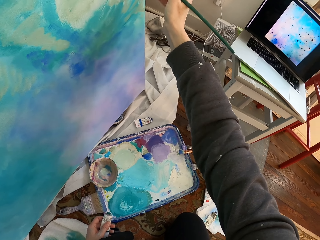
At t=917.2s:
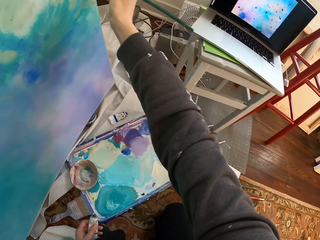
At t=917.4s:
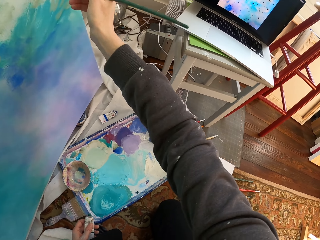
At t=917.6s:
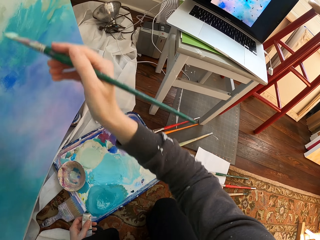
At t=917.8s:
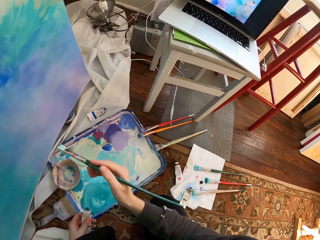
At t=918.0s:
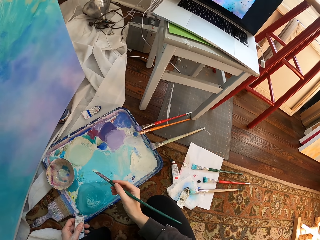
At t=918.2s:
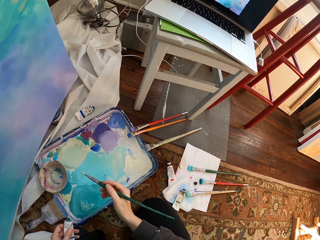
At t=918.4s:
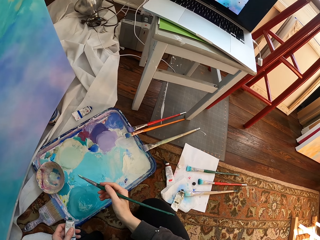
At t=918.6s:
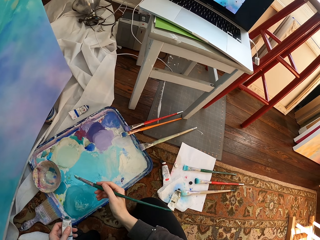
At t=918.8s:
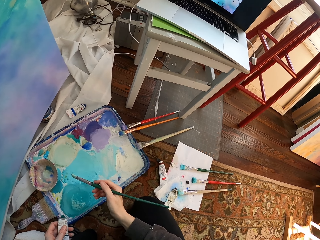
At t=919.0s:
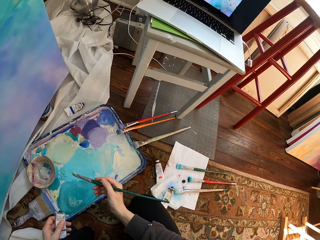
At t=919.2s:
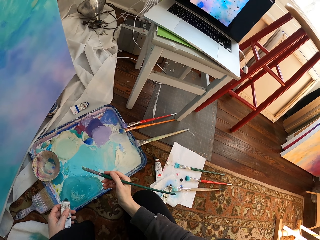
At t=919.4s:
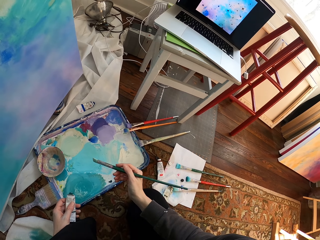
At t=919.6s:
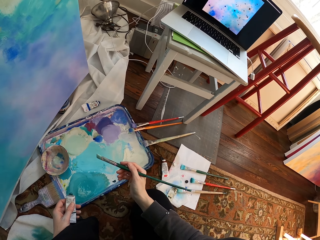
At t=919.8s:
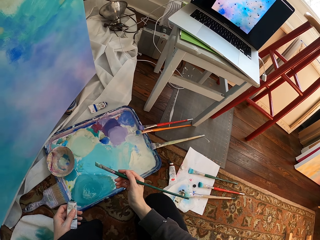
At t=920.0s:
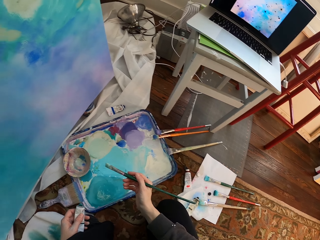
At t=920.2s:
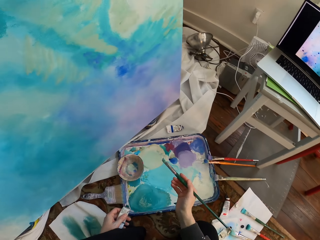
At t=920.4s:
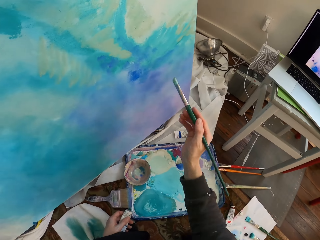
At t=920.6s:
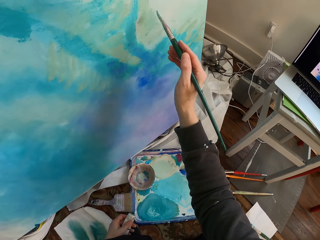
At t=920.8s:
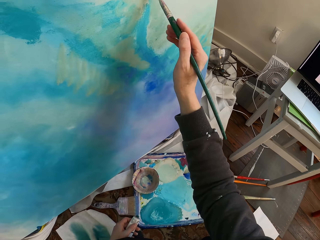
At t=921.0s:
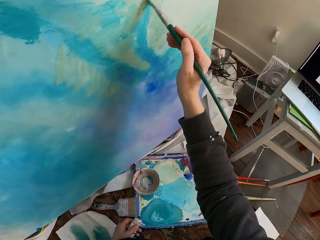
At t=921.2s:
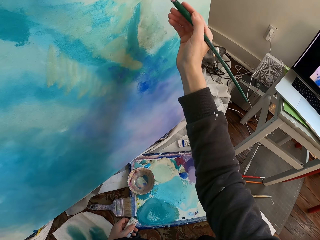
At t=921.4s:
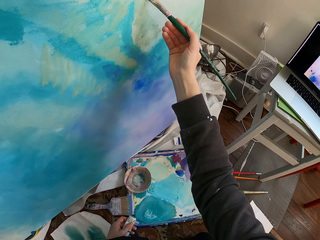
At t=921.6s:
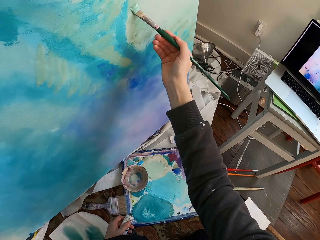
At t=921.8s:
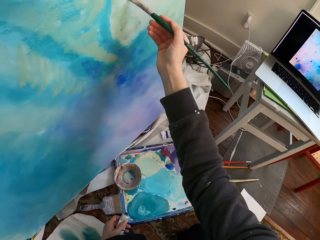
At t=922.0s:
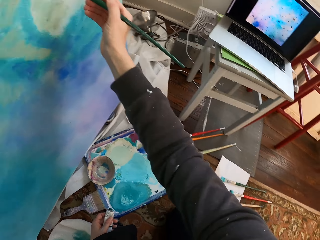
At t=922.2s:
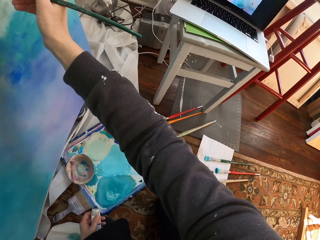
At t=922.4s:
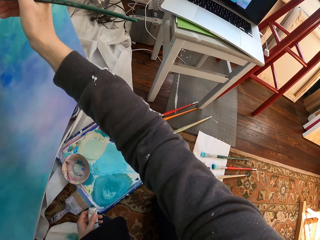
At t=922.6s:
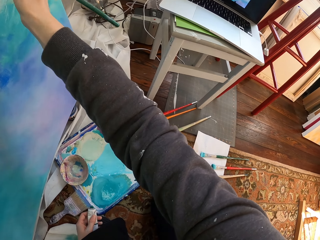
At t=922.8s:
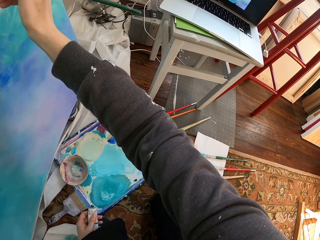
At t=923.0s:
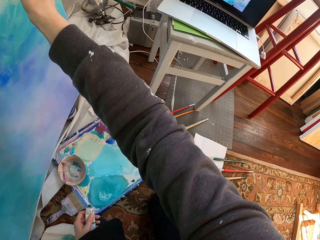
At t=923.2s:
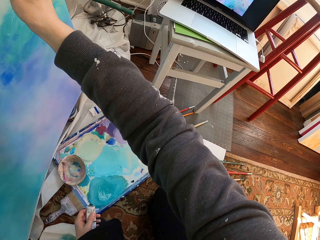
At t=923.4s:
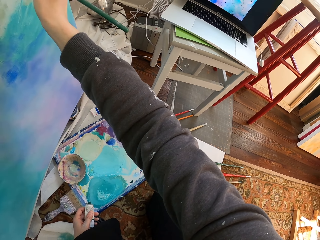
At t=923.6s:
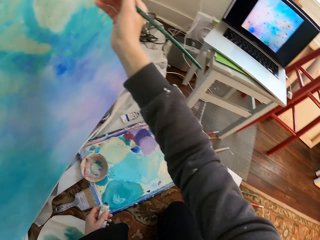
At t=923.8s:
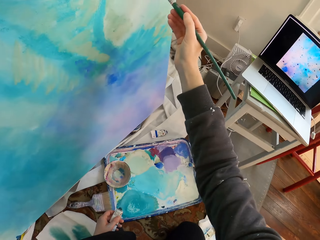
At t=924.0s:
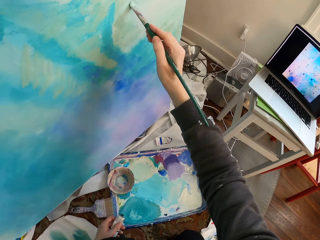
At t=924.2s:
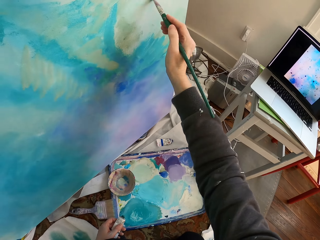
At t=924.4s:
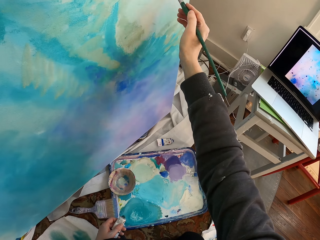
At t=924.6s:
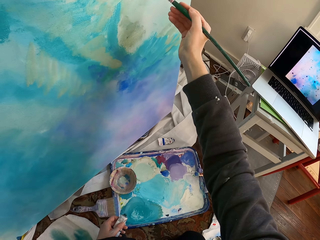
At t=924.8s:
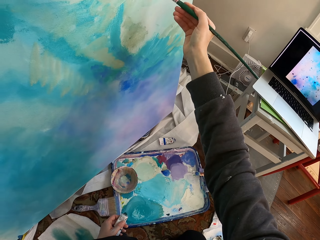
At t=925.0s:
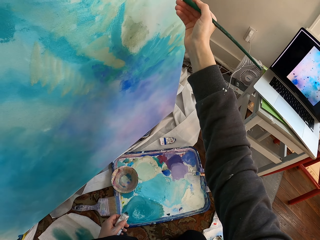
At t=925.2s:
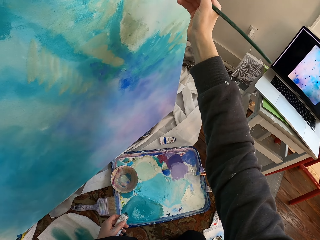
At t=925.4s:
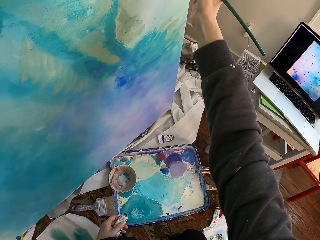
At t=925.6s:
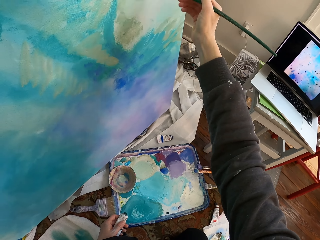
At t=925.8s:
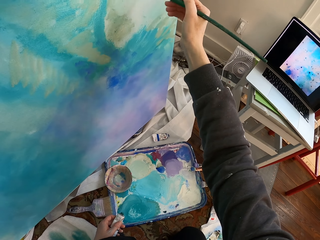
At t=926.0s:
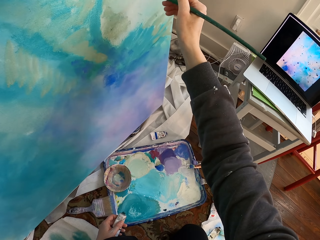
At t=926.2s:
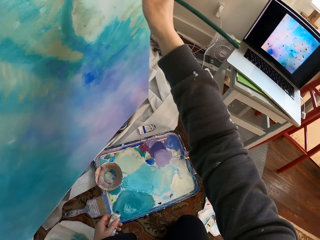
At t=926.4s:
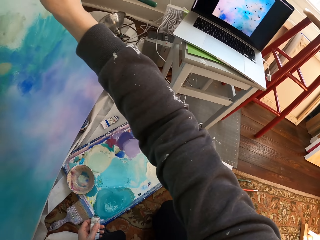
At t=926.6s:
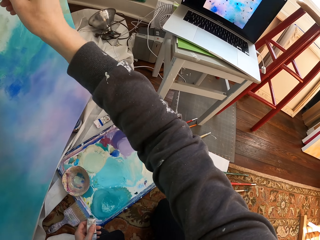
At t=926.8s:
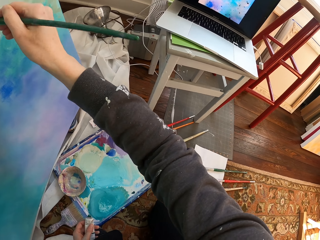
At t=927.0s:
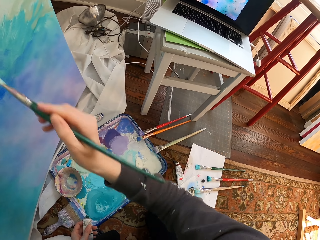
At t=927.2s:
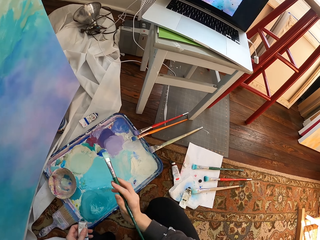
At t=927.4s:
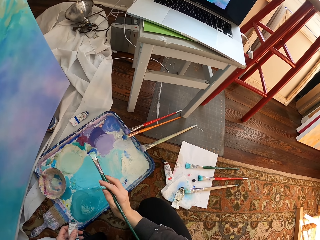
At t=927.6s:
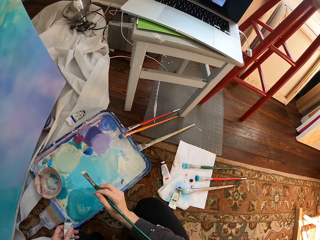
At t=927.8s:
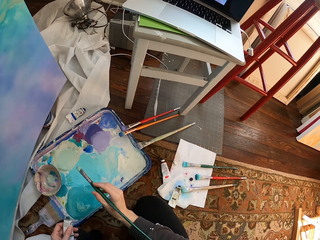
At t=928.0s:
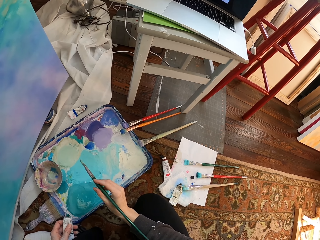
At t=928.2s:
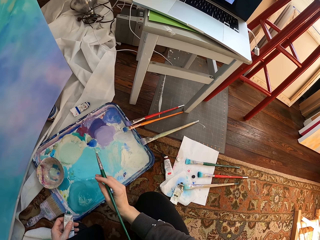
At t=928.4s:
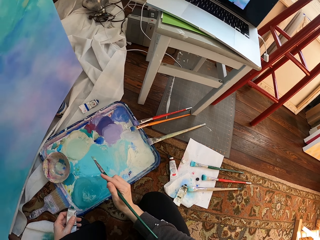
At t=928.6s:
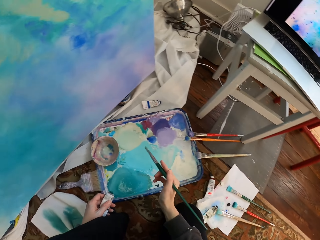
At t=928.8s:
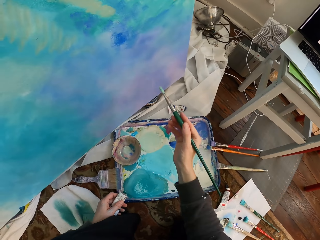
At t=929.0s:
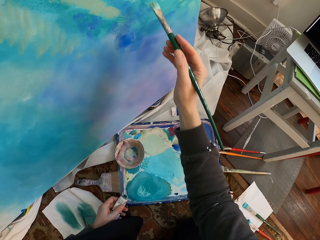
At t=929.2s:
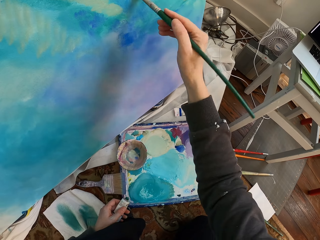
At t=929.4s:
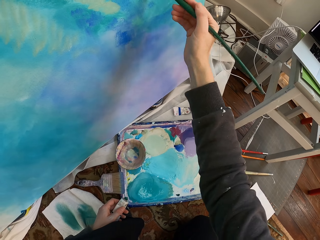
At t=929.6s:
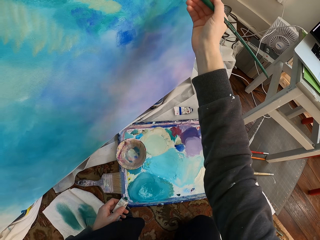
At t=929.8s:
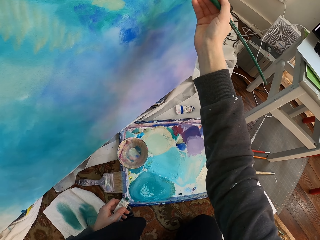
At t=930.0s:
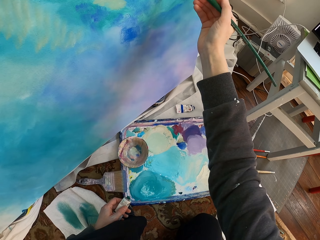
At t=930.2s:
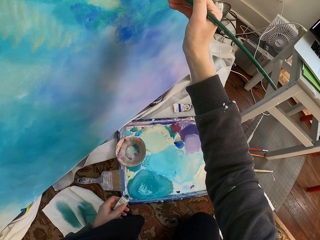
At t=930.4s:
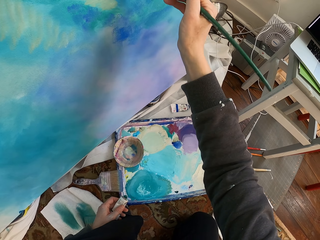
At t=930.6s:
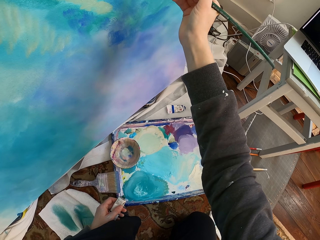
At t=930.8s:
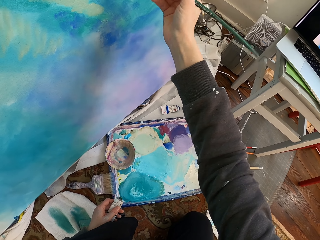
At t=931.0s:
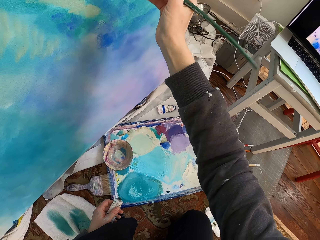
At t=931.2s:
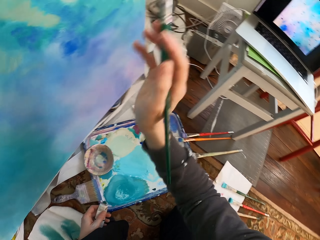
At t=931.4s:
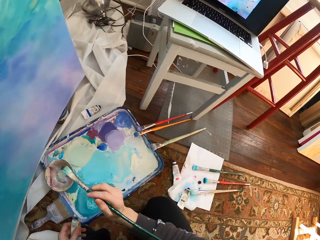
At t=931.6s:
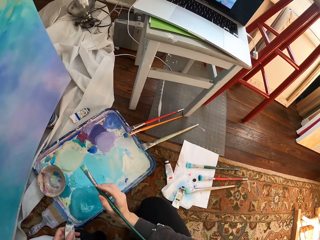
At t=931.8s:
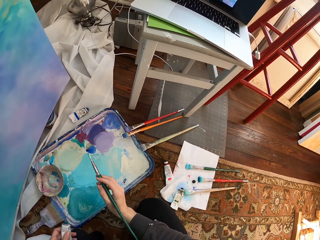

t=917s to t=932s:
The camera wearer stops. They paint the board. They paint the board. They stop. They paint the board.

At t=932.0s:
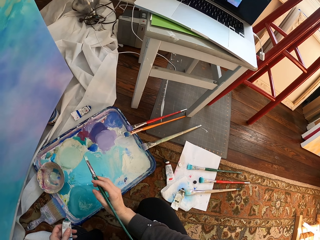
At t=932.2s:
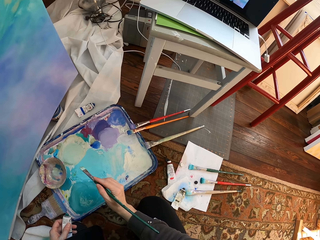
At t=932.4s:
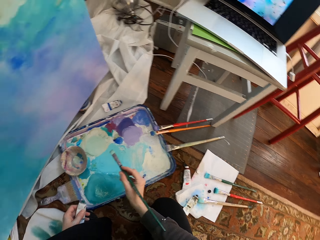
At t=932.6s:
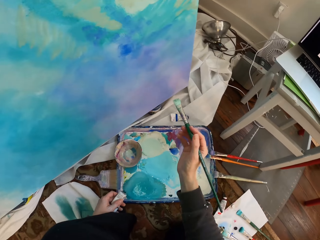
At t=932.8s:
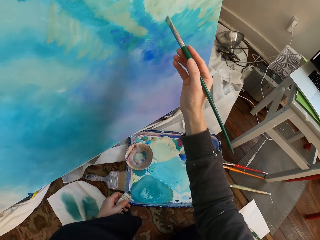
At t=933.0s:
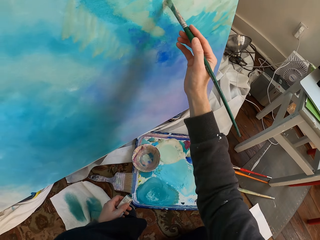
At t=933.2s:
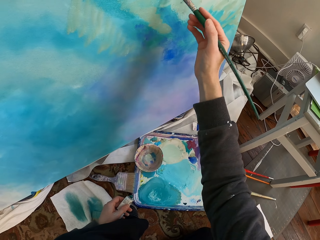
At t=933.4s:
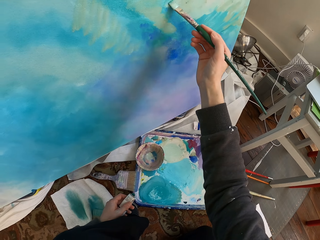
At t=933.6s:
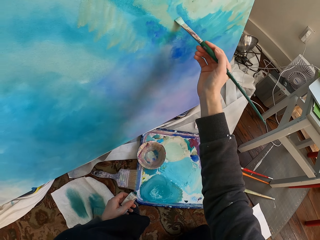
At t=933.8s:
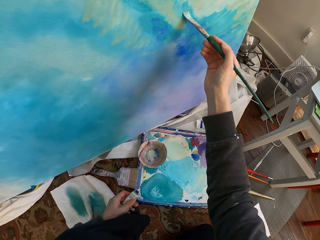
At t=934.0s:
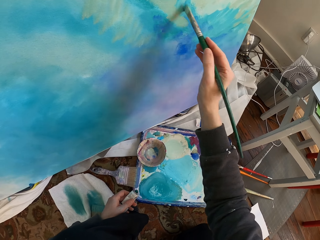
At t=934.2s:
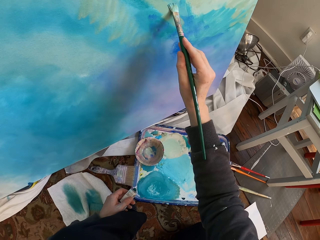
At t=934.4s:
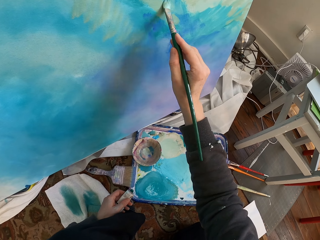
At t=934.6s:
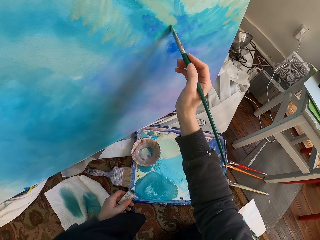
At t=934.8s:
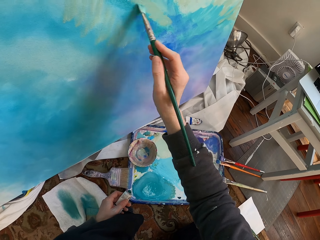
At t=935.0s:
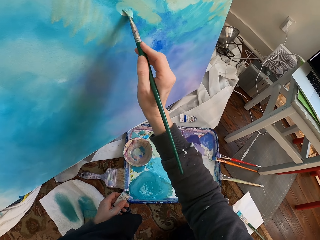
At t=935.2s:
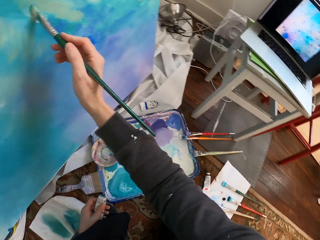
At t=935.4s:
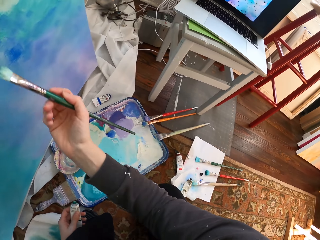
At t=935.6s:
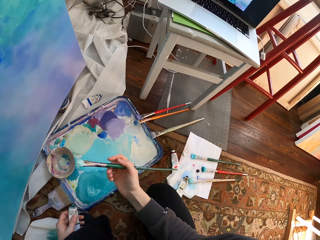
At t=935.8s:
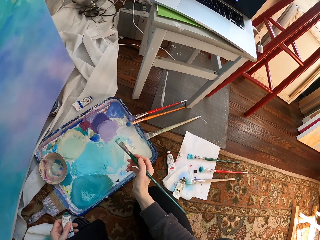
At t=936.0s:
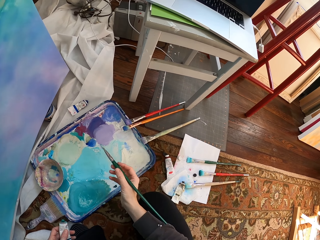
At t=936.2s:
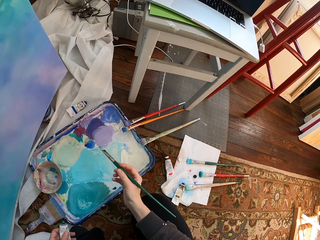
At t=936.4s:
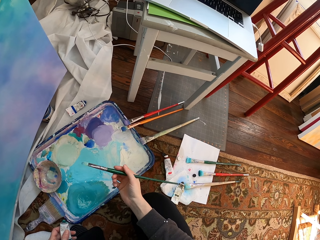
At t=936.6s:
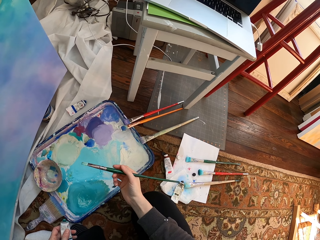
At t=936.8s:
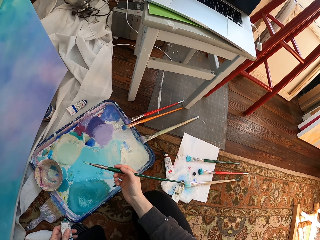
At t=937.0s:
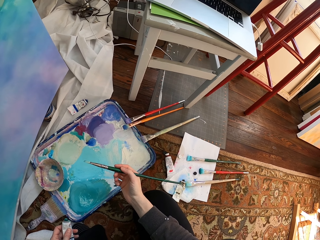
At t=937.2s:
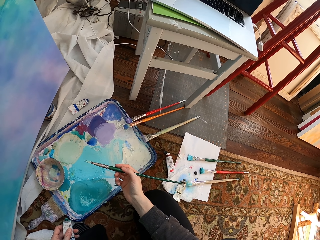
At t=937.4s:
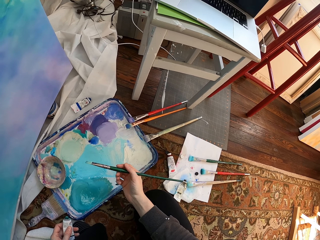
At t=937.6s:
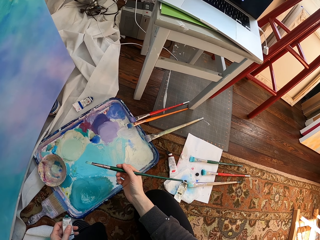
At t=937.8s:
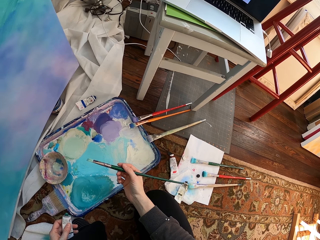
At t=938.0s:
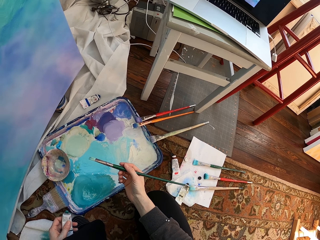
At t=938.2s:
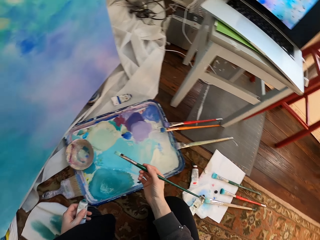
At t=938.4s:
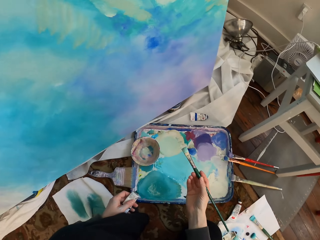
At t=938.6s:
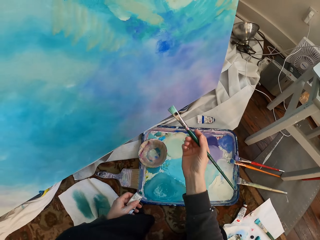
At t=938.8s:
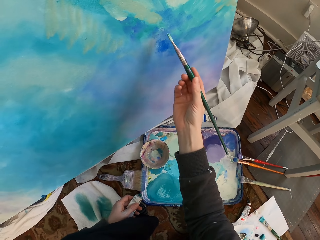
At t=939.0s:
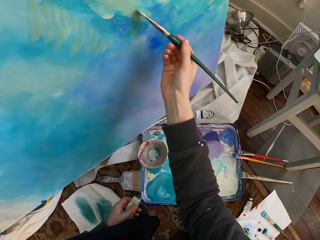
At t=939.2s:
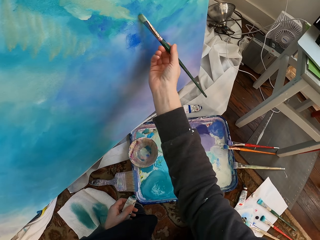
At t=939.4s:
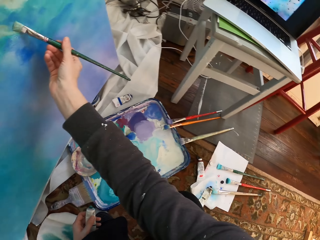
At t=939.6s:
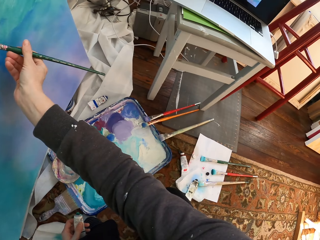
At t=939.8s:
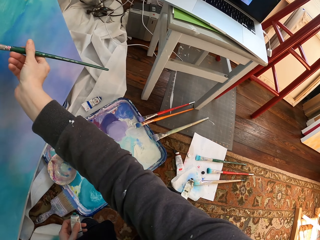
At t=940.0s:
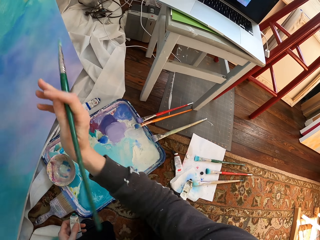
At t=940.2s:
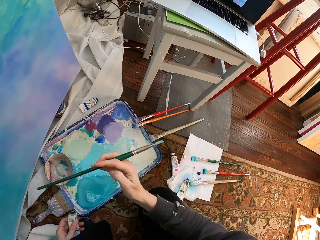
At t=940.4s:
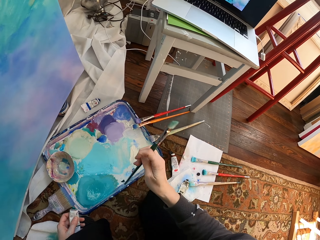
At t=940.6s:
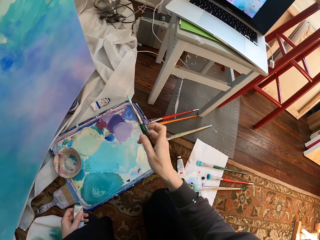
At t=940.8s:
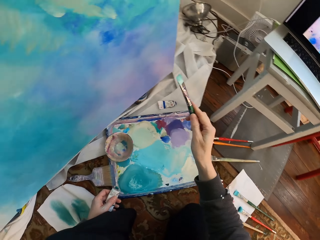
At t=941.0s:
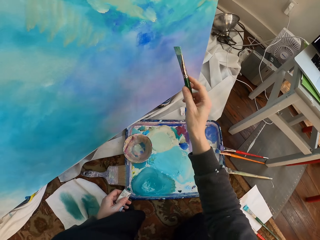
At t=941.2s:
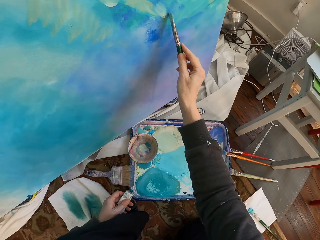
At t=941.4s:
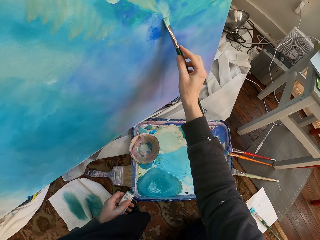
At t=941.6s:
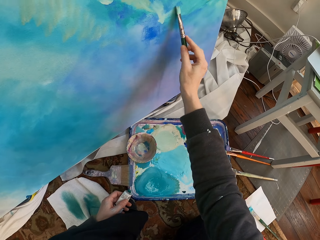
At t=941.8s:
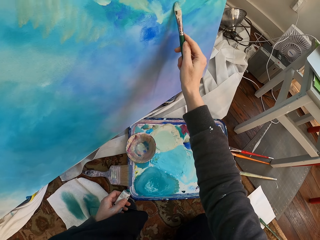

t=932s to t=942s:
The camera wearer stops. They paint the board. They stop. They paint the board.
